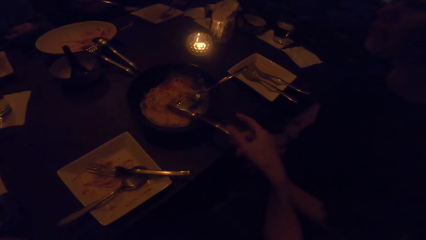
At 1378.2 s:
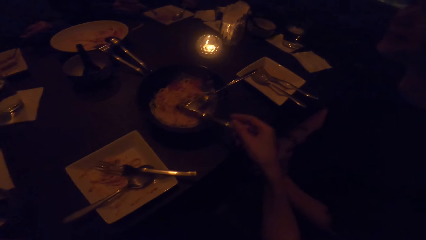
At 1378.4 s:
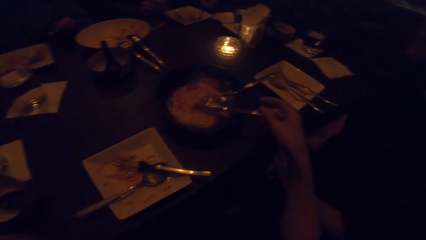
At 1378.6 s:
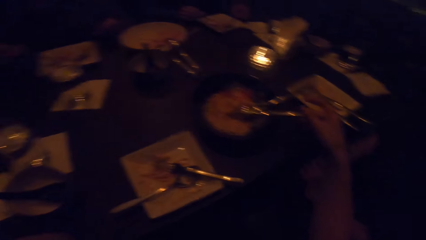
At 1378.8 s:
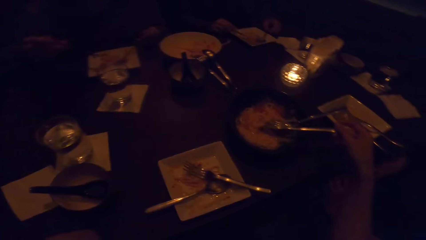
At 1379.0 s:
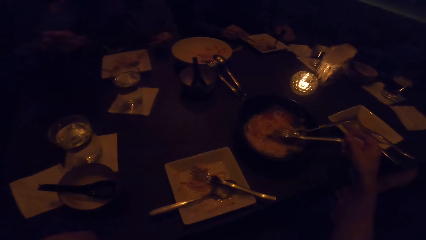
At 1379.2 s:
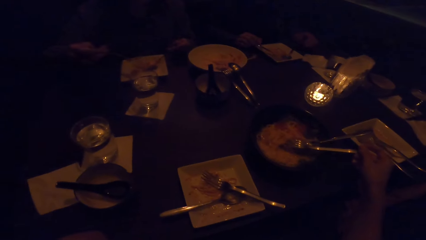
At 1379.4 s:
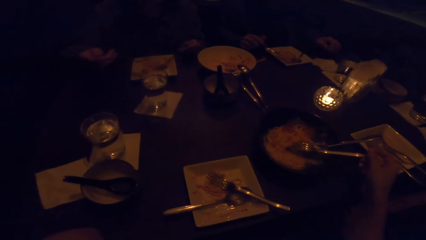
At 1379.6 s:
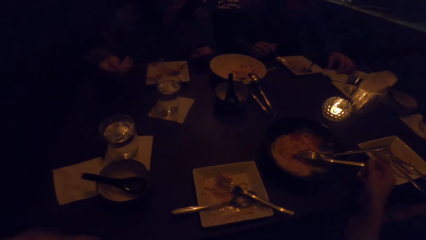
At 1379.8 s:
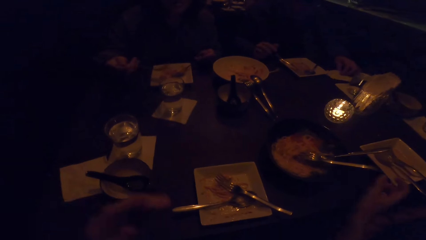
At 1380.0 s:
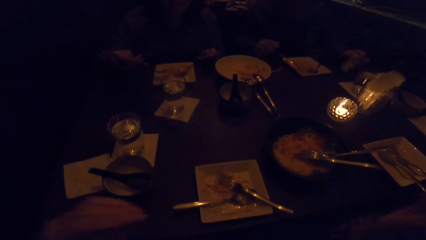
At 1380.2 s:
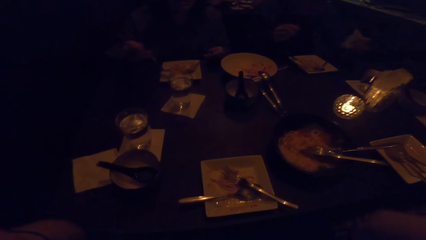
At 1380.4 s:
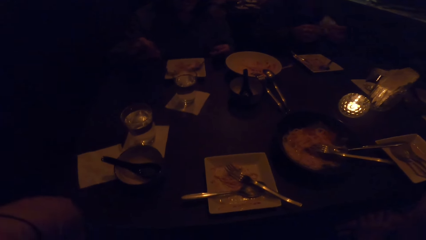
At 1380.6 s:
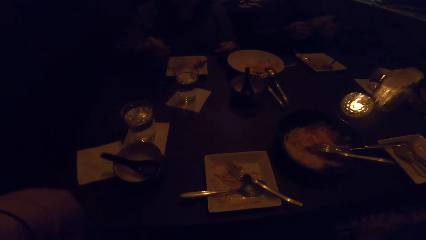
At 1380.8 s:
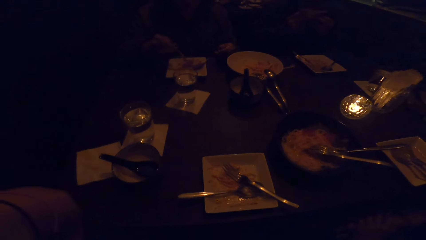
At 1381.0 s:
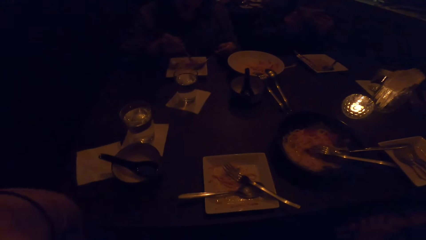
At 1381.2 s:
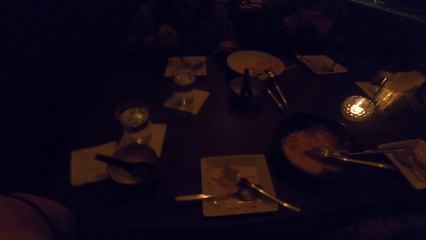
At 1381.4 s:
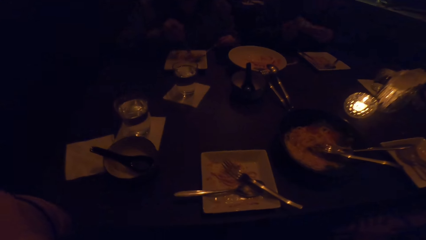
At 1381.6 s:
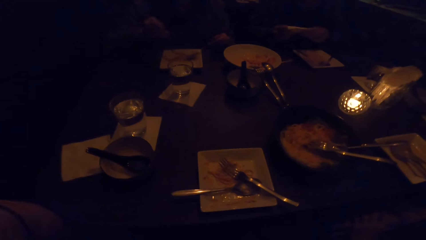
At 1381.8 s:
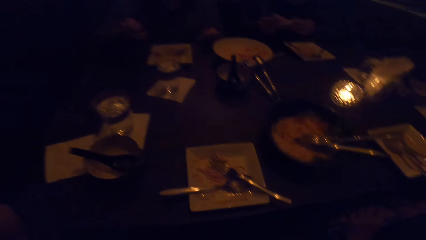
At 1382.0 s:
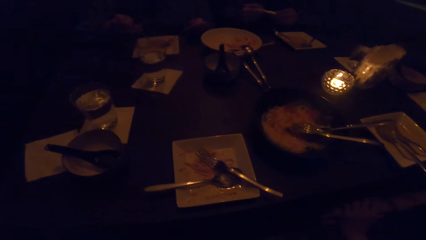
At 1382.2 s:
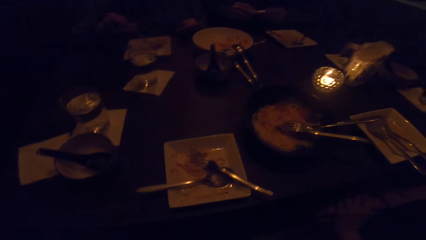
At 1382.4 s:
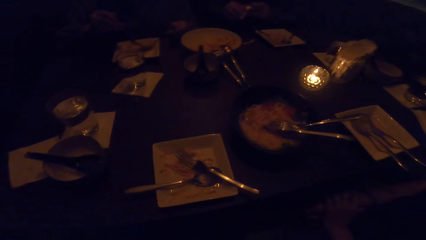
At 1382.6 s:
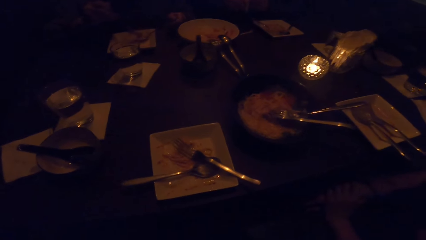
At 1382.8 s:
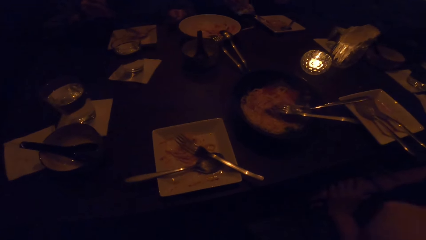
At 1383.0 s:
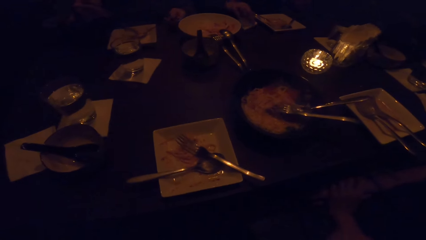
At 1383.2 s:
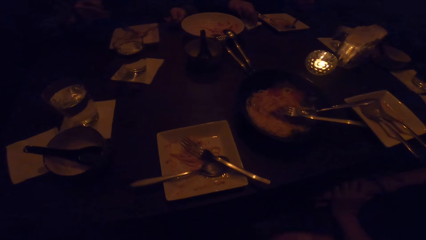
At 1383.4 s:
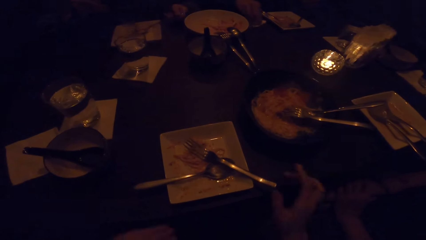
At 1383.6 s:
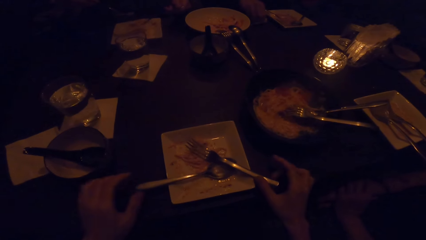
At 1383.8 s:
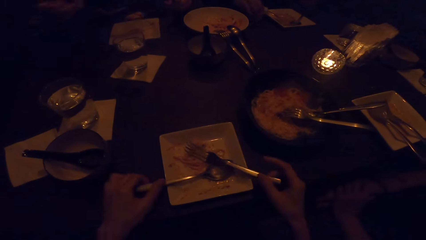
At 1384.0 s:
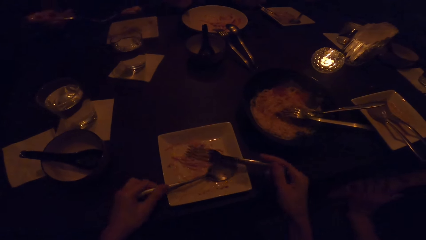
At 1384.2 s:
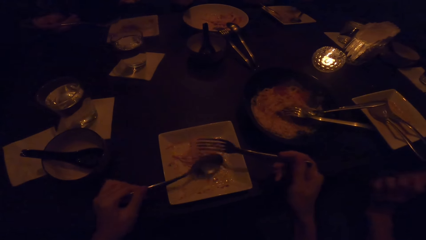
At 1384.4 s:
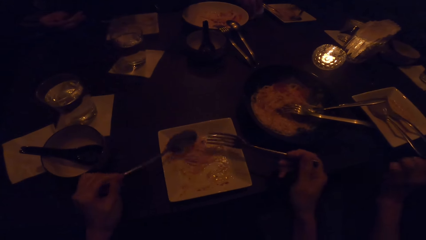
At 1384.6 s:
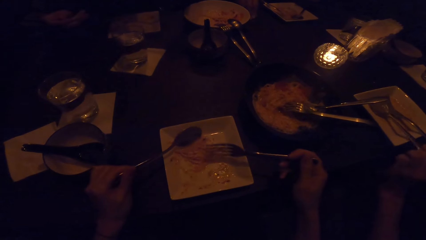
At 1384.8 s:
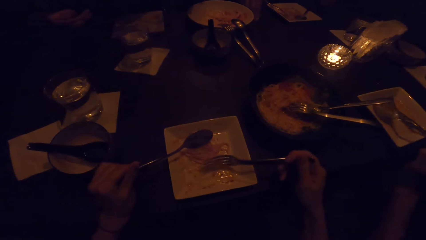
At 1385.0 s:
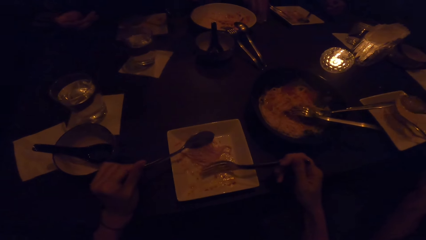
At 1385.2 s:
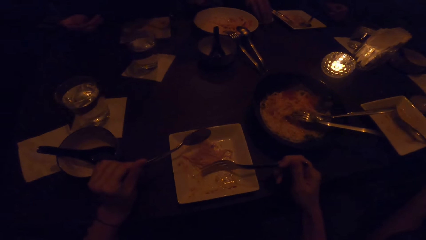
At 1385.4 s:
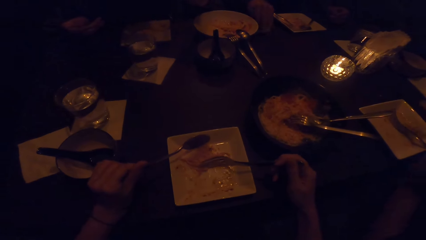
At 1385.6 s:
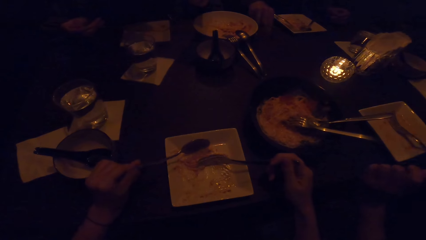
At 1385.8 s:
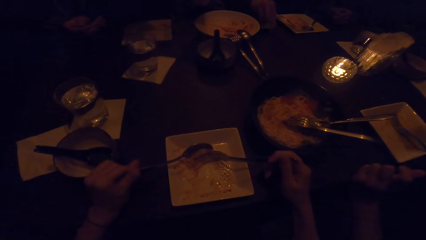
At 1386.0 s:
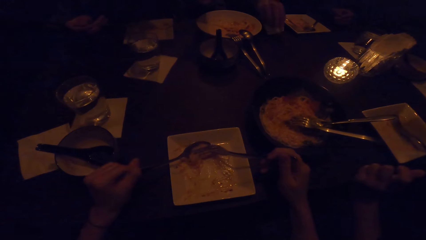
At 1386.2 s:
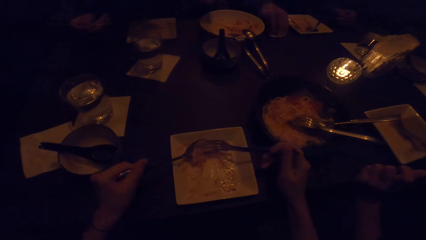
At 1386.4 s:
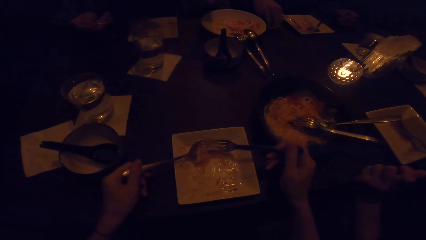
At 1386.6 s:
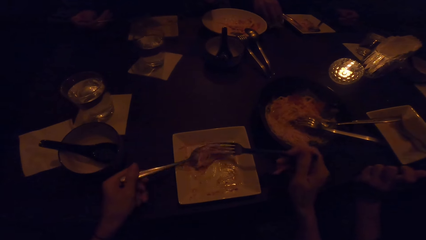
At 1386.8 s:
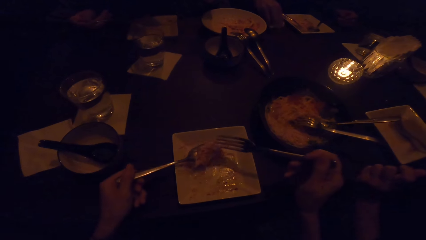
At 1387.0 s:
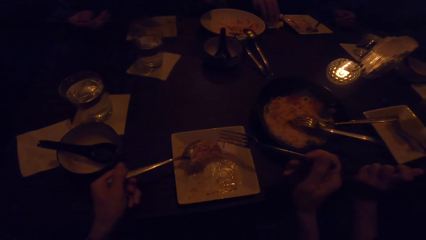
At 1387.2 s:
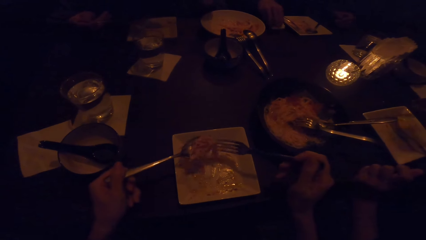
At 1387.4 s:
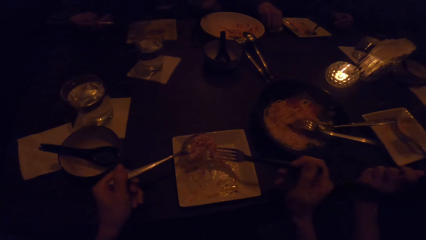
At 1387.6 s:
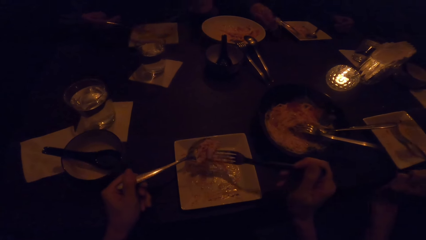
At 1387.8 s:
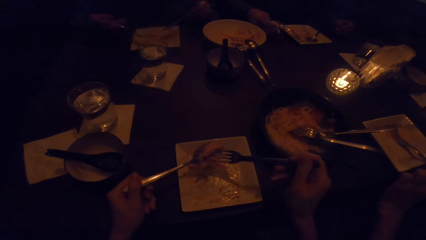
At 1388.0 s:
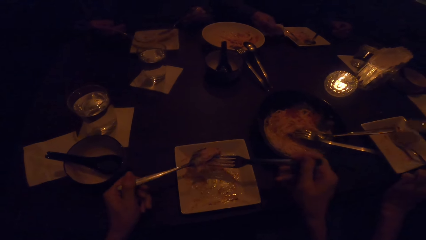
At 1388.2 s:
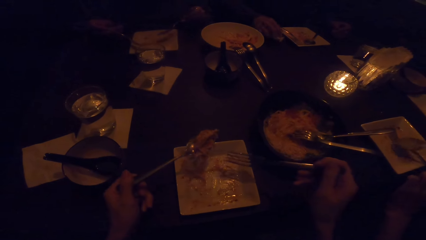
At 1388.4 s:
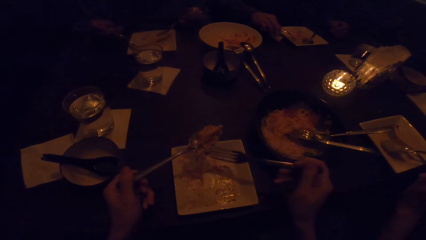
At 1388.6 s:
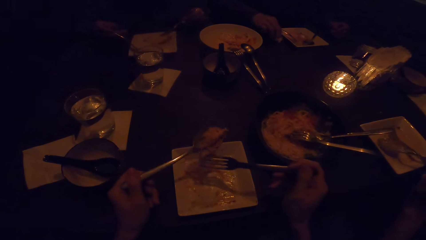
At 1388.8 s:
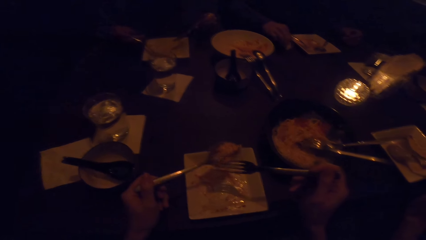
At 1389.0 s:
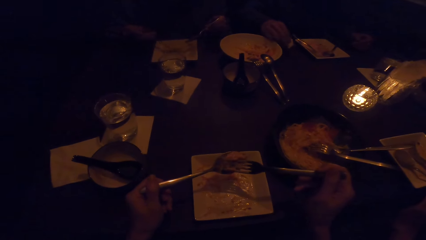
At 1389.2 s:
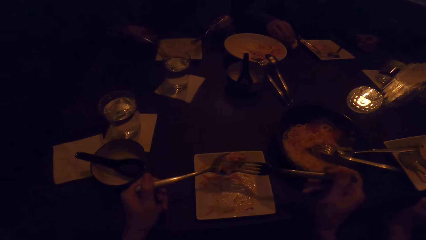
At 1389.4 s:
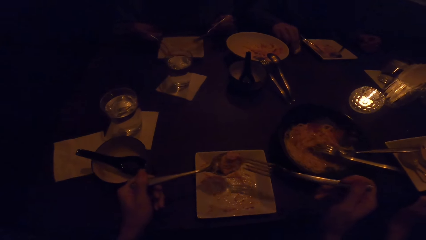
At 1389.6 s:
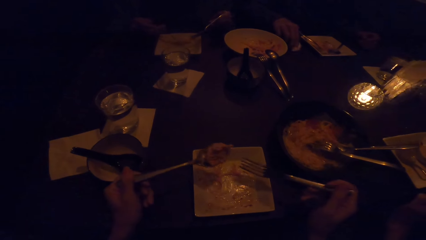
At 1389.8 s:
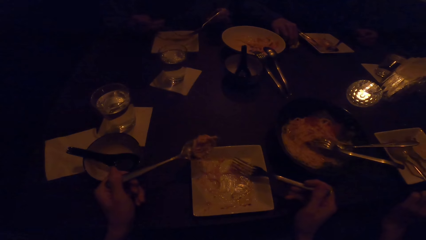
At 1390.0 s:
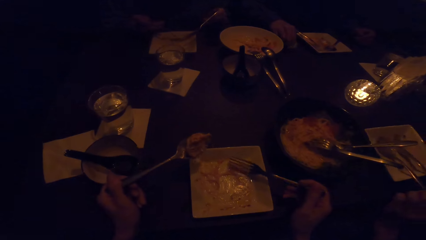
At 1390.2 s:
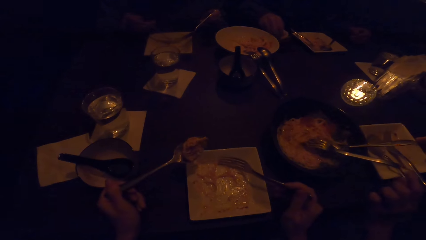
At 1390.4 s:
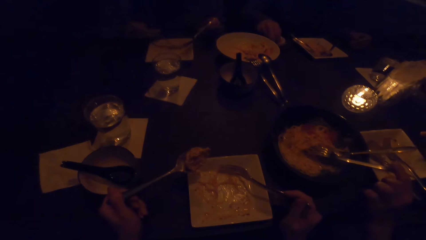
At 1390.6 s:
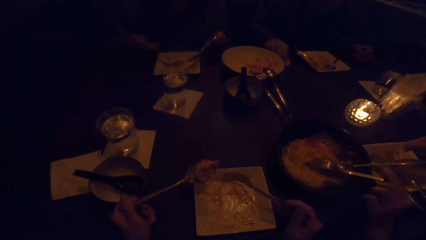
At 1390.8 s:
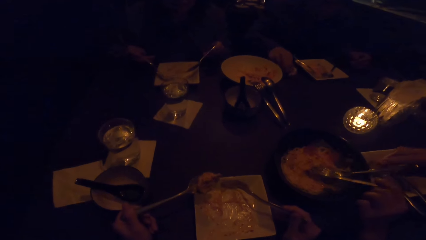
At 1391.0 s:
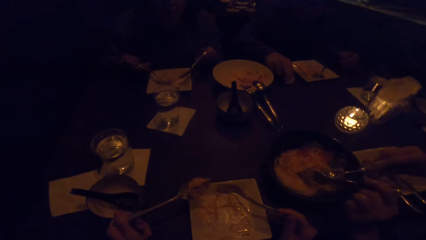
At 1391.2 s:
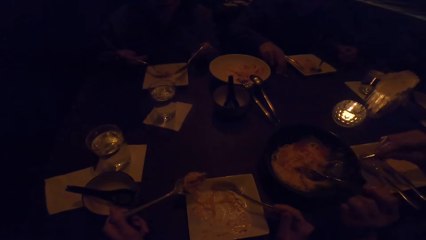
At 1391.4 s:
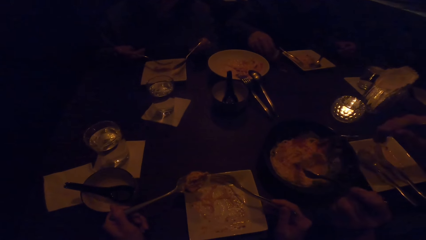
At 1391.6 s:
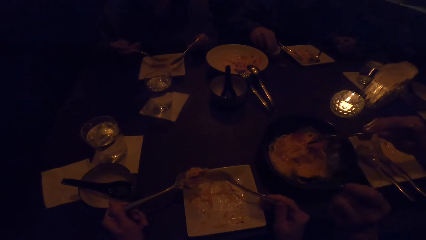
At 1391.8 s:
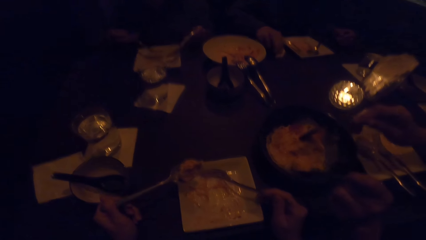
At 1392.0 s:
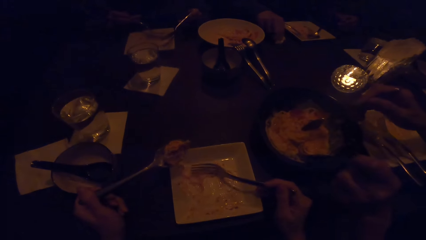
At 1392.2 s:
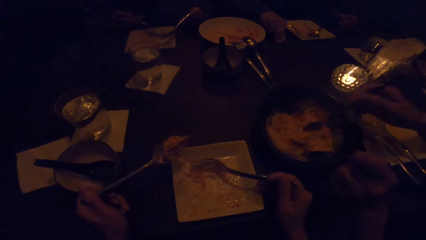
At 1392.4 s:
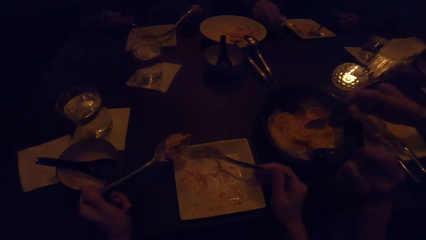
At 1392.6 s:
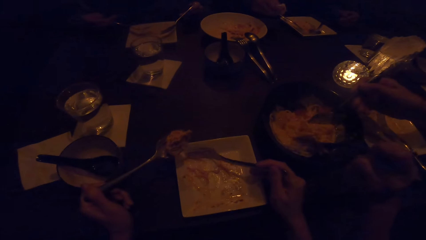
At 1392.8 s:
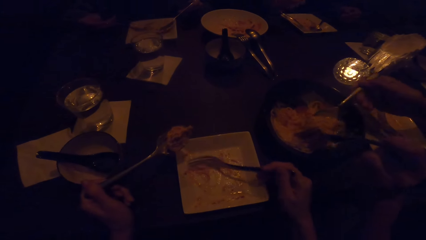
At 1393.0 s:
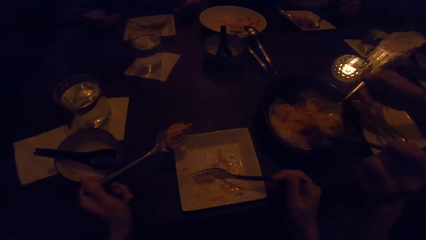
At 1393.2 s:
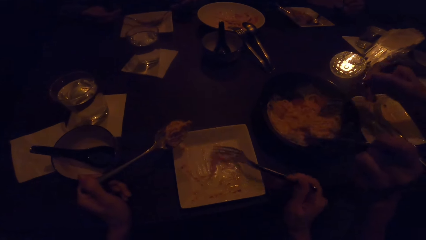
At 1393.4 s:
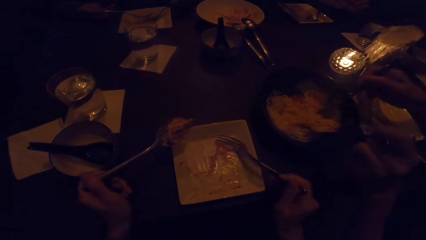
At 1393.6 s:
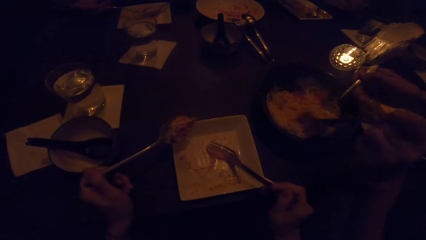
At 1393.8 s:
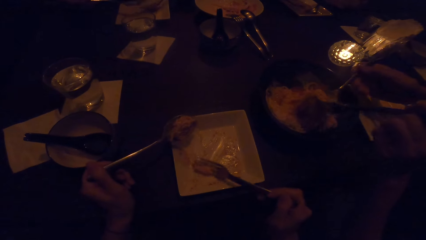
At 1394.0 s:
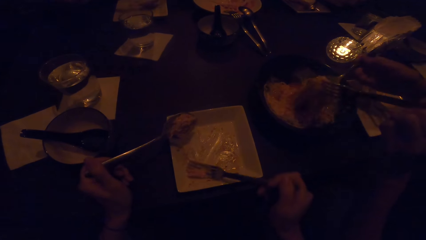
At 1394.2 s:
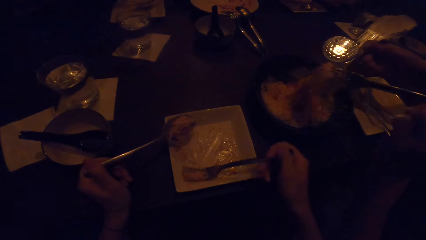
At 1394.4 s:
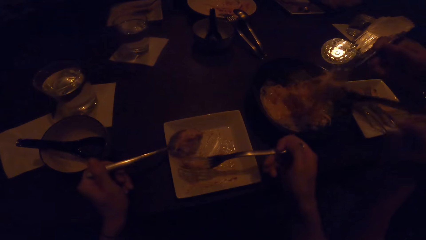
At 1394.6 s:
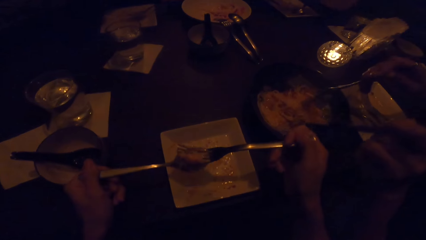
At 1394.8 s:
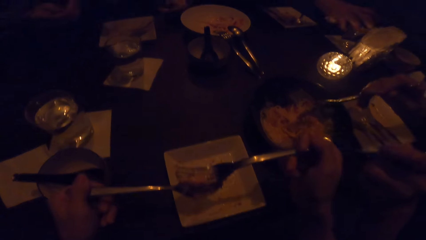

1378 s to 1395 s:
The camera wearer adjusts the camera. She picks up a fork with her right hand and a spoon with her left hand from the plate in front of her. She eats with the fork and the spoon. She picks up the food with the spoon. A woman picks up a spoon with her left hand and a fork with her right hand from a plate on the table. The woman eats from the plate with the fork and spoon. The camera wearer picks up the food with the fork. Another woman eats from the plate with cutlery. A third woman eats from the plate with cutlery.
